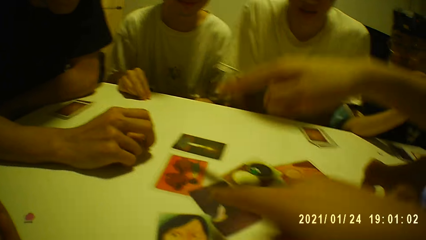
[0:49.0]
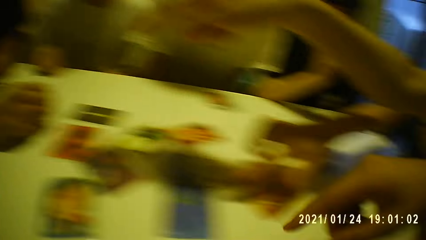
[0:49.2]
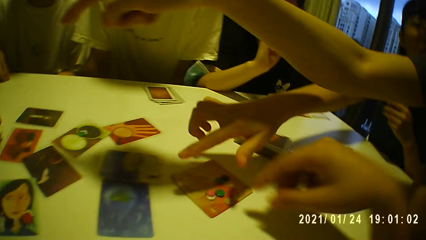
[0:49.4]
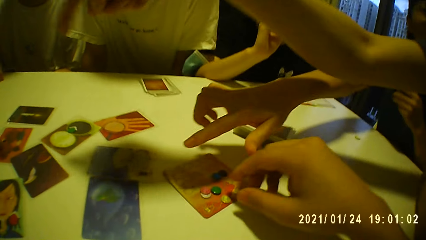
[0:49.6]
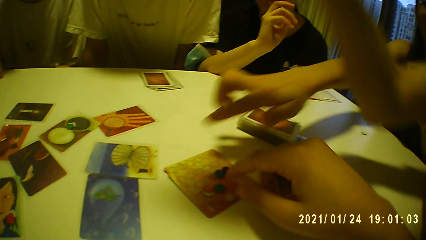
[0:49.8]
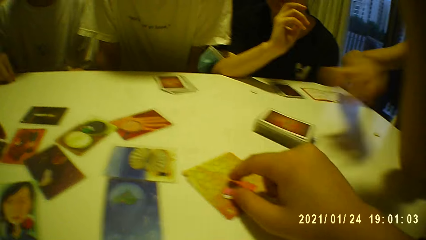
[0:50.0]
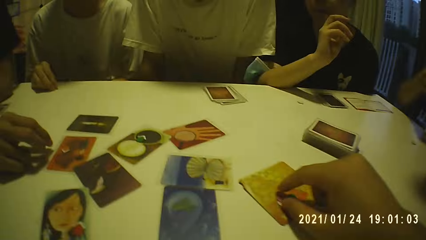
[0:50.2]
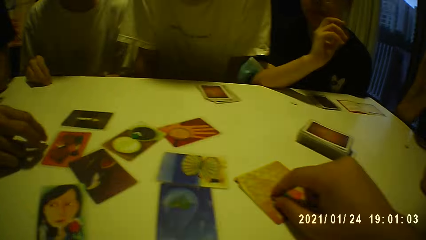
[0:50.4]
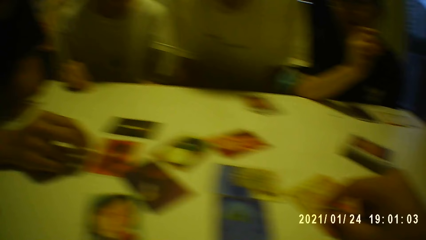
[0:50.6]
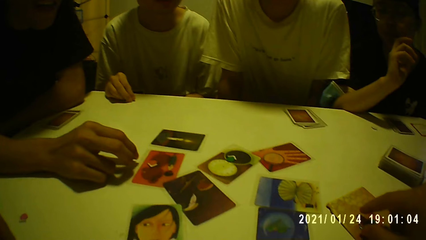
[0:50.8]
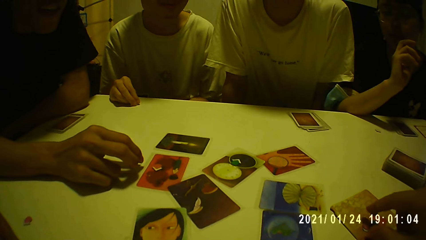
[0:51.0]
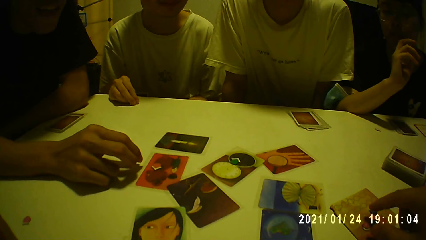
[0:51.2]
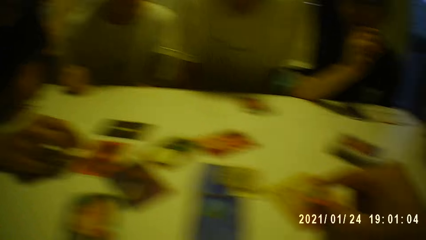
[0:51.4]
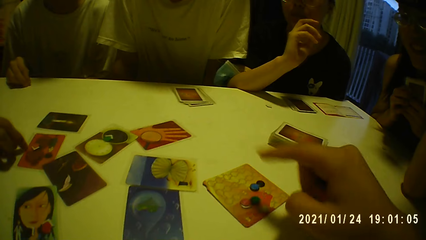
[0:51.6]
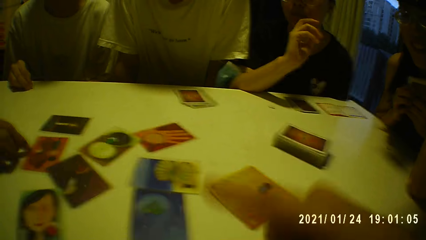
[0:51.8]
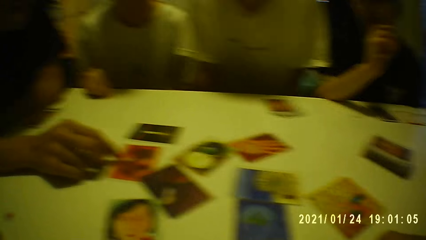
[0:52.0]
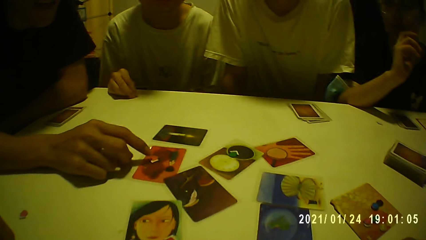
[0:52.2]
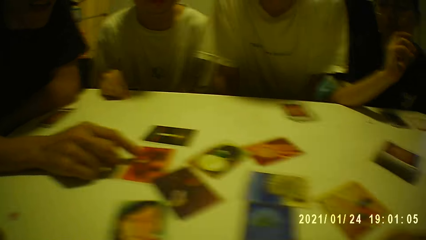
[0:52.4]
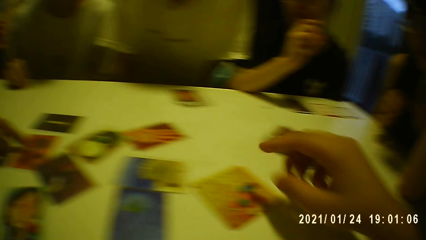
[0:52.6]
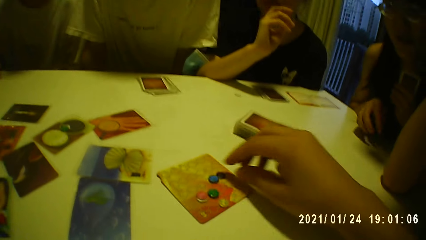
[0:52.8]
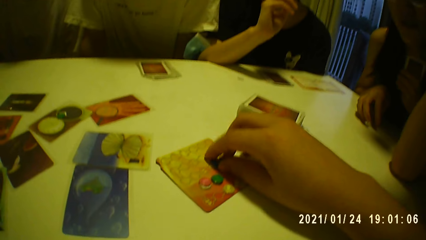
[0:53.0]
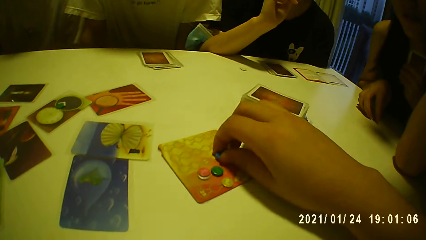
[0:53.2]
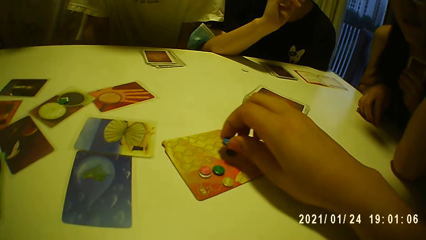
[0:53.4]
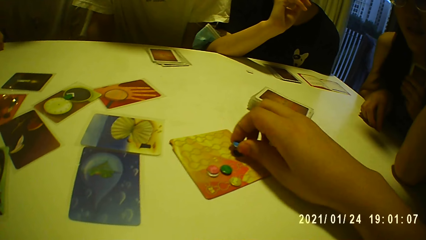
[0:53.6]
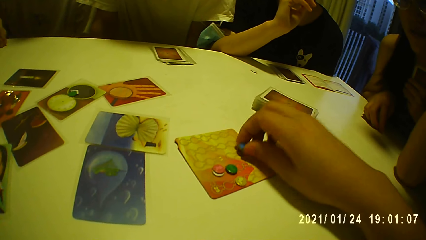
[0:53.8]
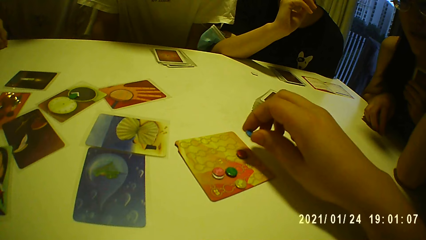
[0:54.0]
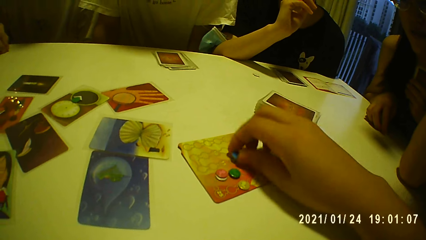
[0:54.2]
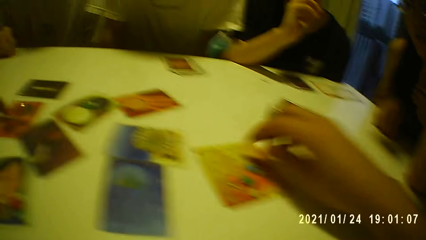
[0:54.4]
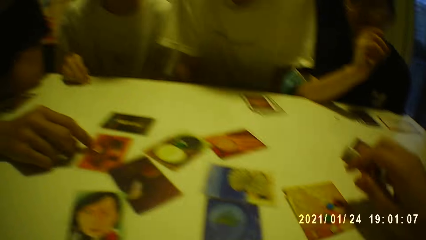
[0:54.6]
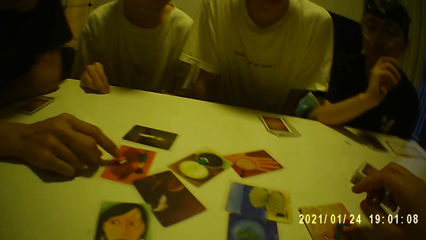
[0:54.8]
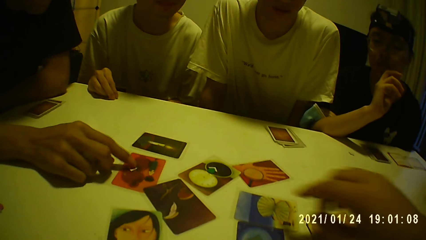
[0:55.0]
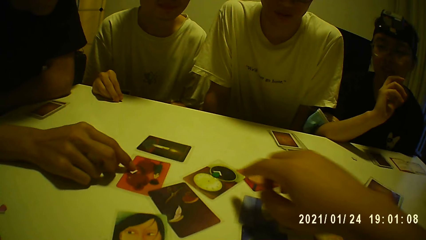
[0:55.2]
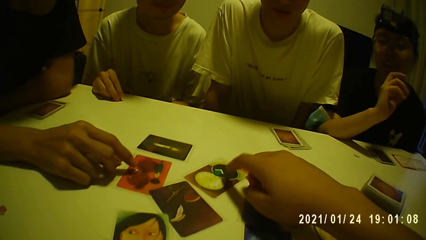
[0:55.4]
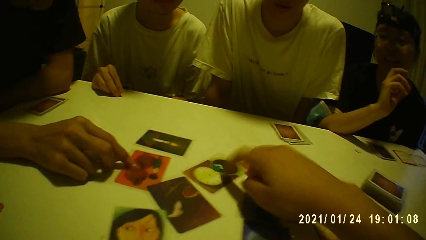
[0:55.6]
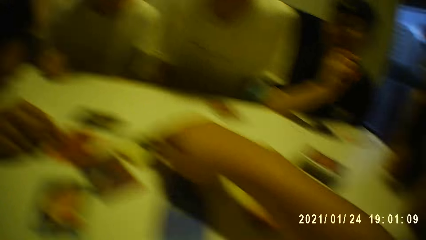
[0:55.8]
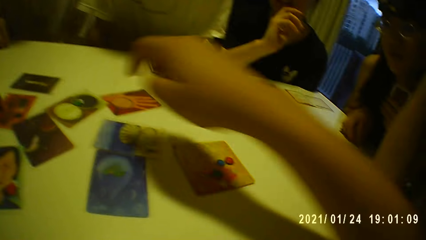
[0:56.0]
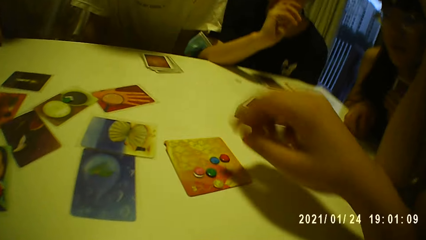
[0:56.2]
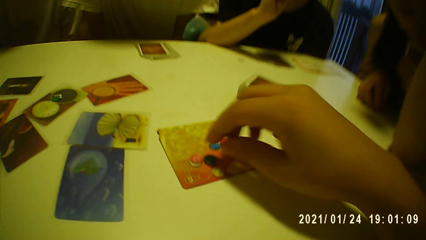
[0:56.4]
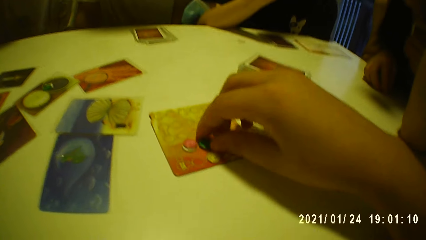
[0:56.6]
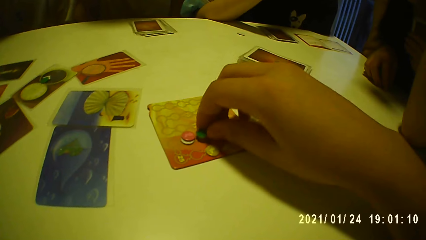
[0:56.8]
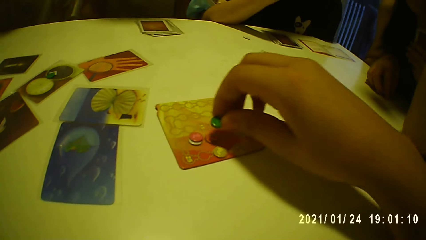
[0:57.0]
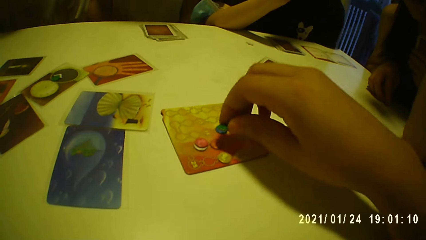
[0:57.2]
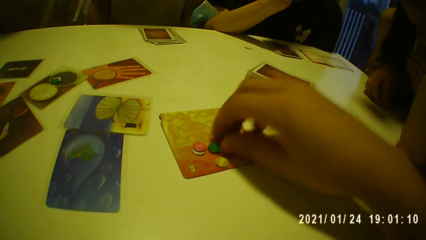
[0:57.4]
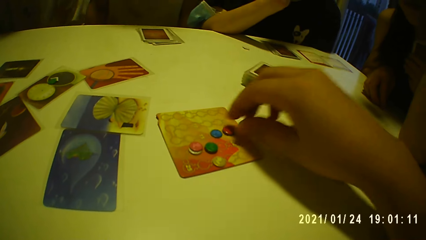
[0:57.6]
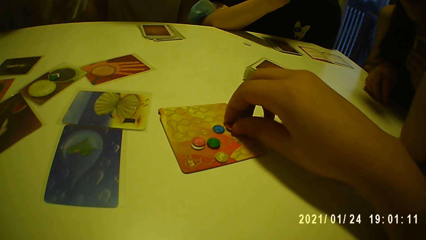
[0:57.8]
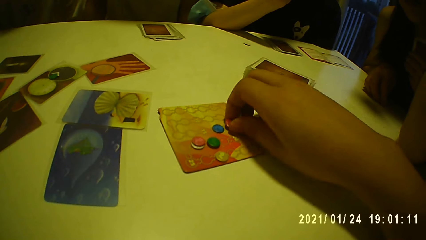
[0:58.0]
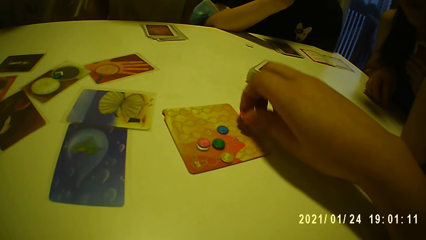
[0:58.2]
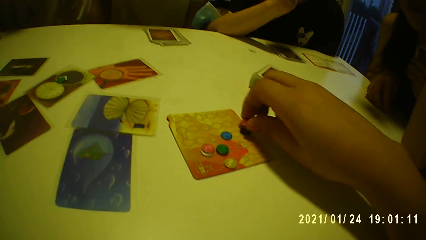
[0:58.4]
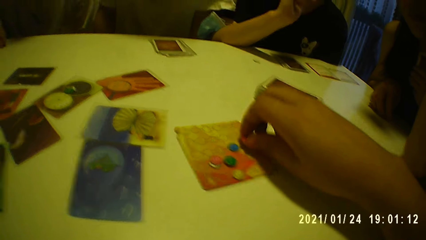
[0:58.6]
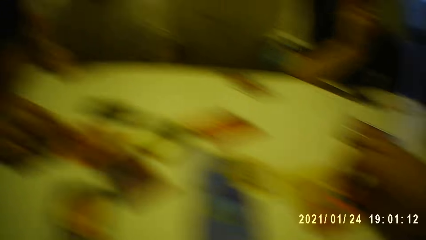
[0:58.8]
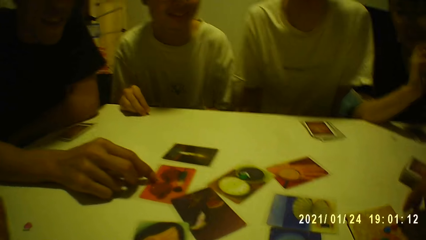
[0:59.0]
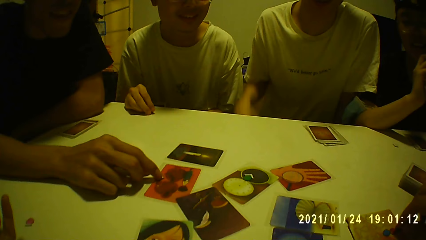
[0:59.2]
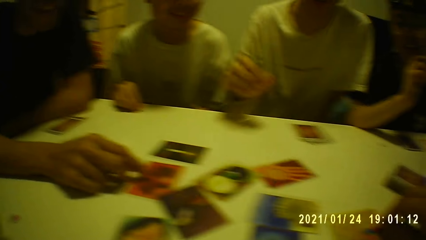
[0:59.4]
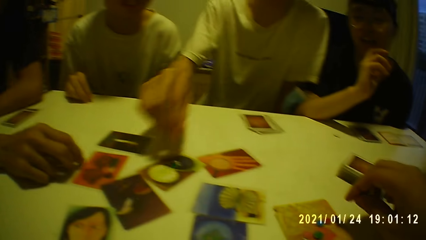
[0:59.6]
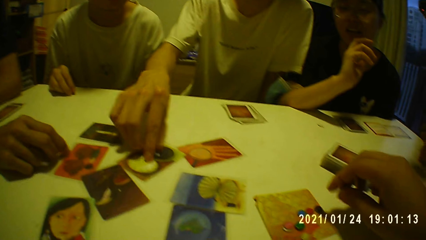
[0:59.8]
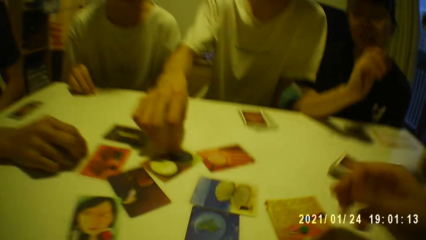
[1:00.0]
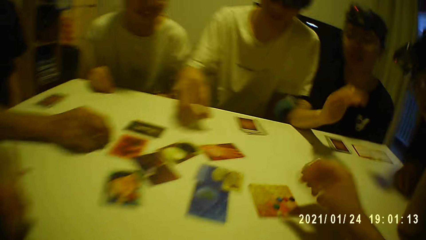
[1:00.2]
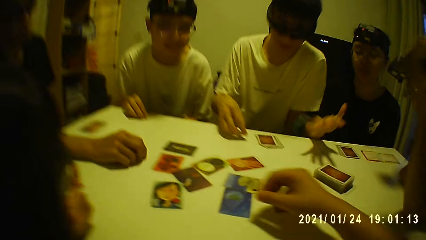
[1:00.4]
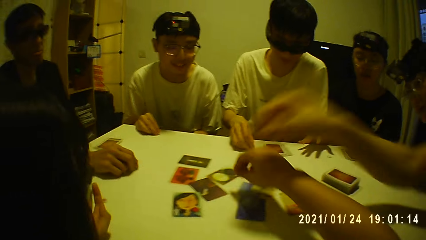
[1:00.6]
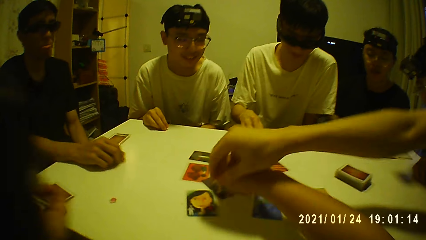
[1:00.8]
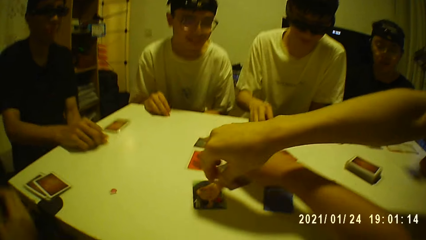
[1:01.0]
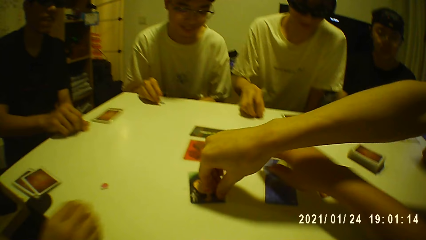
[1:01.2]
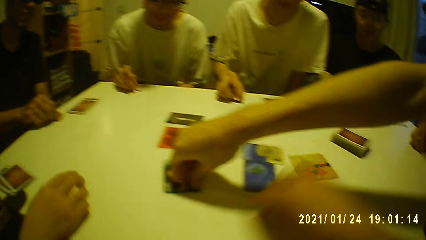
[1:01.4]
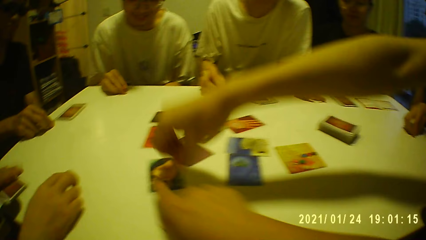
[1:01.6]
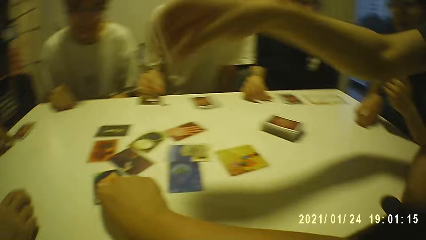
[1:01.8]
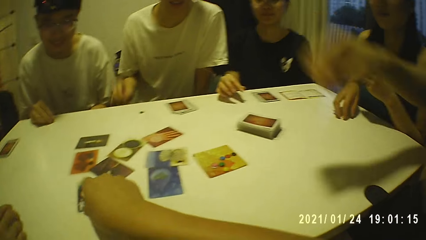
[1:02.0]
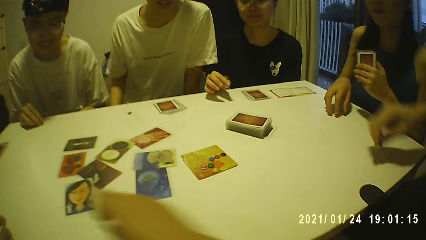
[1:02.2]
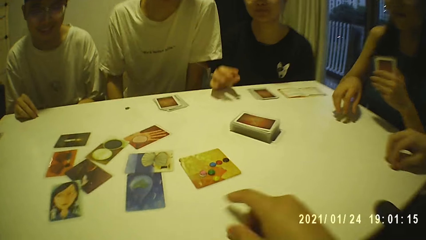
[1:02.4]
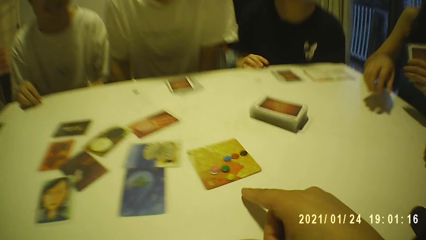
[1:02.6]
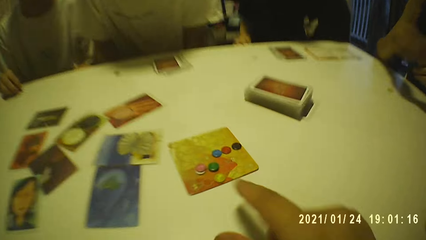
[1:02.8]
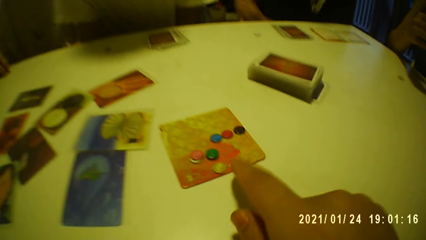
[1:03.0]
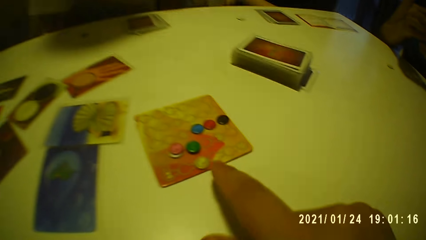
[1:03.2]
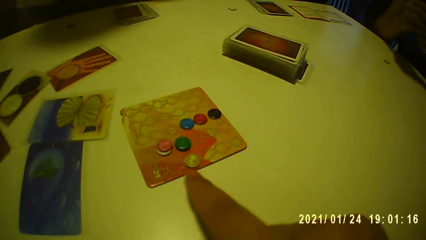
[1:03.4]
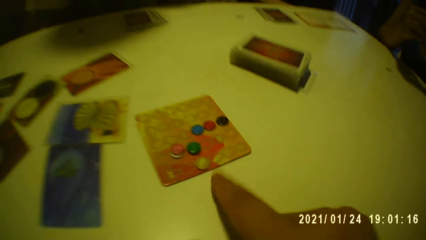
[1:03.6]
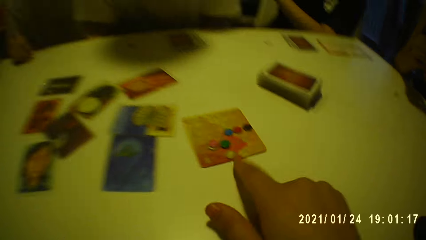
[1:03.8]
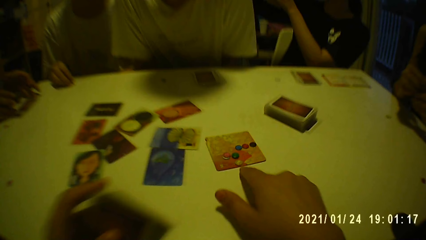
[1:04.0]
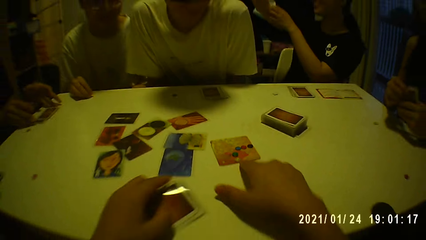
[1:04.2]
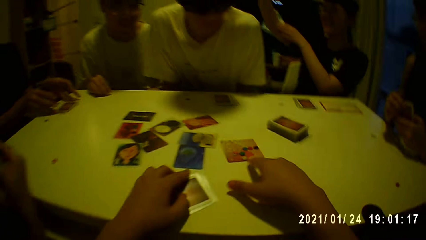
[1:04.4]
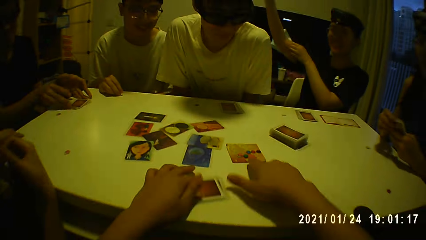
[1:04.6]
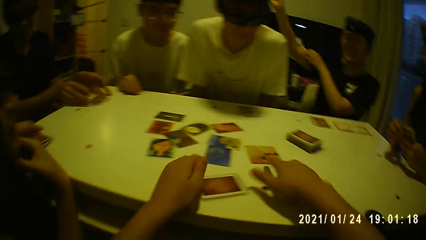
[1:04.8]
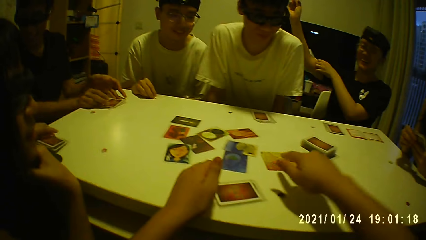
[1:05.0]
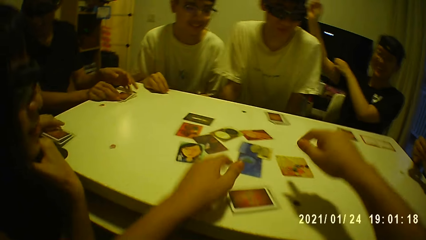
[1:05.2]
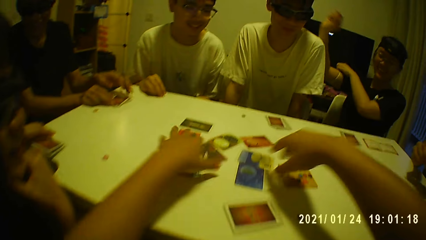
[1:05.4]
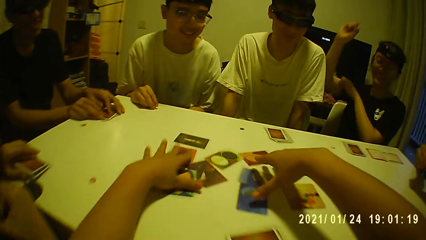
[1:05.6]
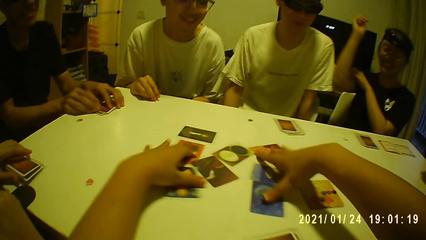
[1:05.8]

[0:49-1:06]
The camera wearer points at a card. He touches a token point. A man adjusts a card token on the table with his right hand. The camera wearer taps on the card on the table with his right hand. He points at the card. He adjusts the card tokens on the table with his right hand. A second man taps the card on the table with his right hand. A person points at the card. A third man picks a card token from the table with his right hand. Another person takes a token point. The camera wearer taps his right hand on the table. He points at the token points. He puts the card down.
